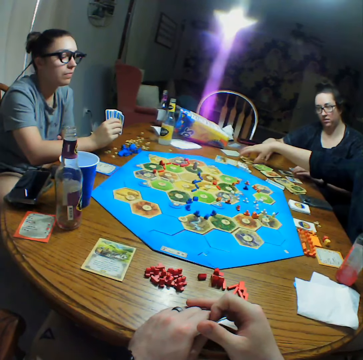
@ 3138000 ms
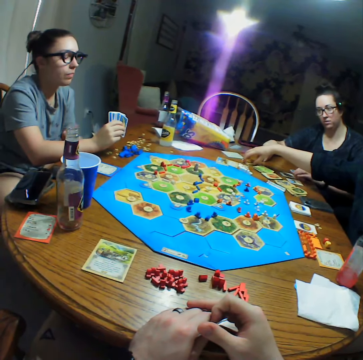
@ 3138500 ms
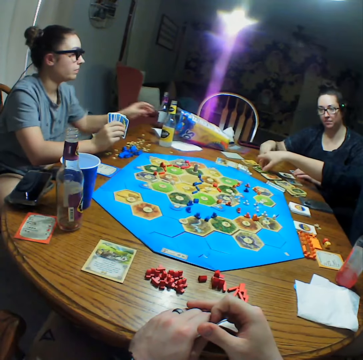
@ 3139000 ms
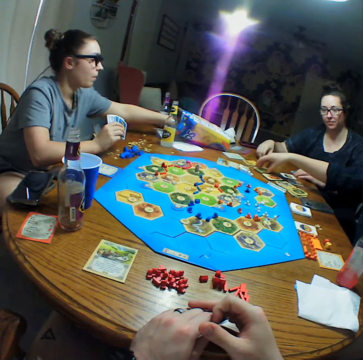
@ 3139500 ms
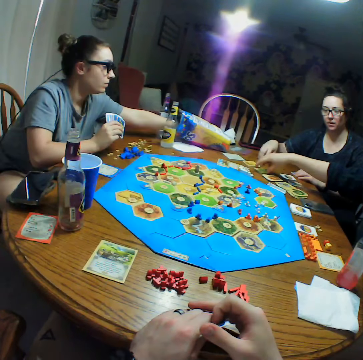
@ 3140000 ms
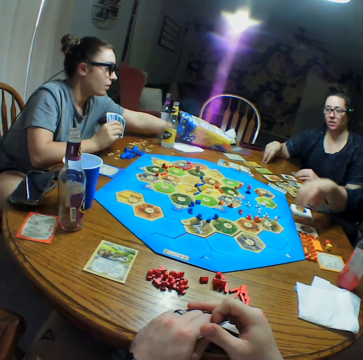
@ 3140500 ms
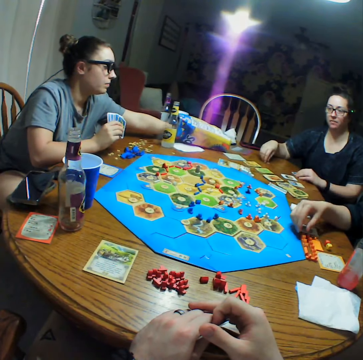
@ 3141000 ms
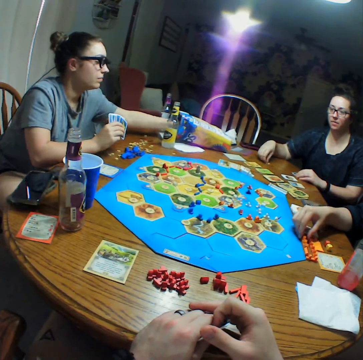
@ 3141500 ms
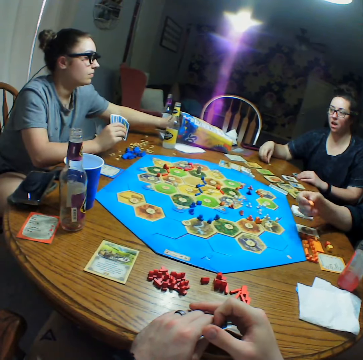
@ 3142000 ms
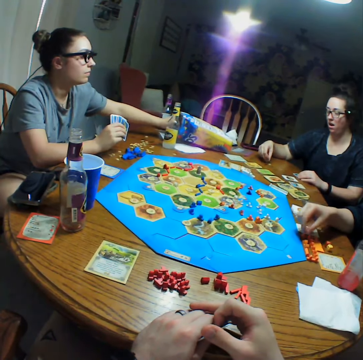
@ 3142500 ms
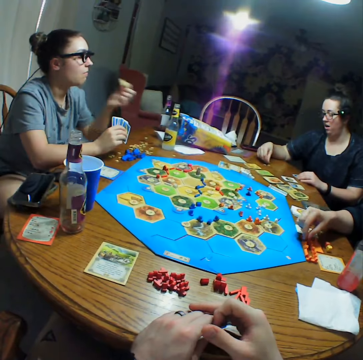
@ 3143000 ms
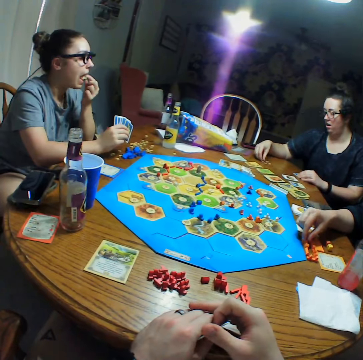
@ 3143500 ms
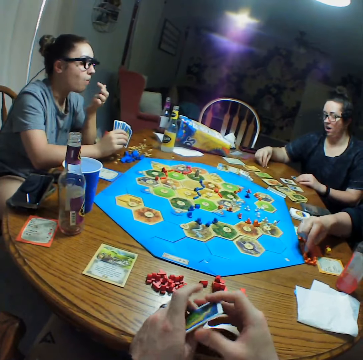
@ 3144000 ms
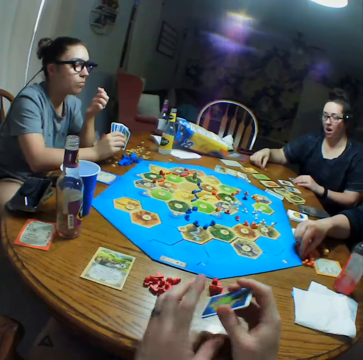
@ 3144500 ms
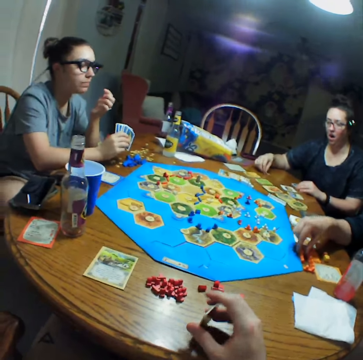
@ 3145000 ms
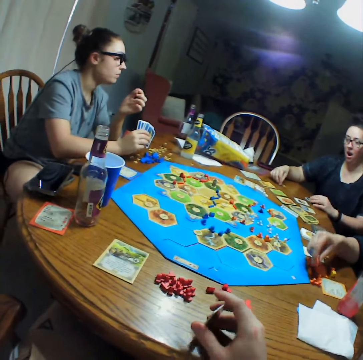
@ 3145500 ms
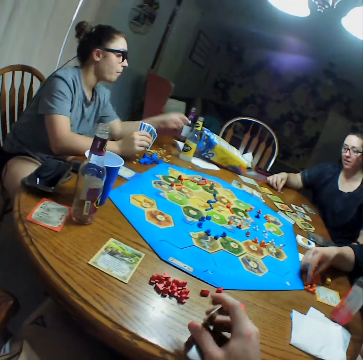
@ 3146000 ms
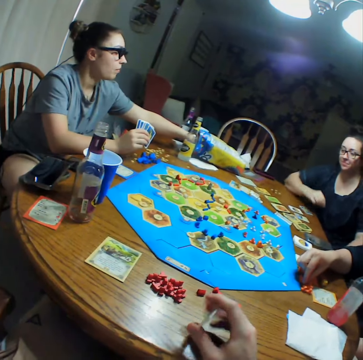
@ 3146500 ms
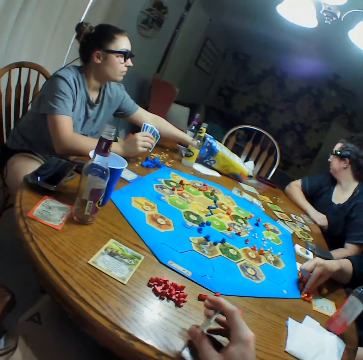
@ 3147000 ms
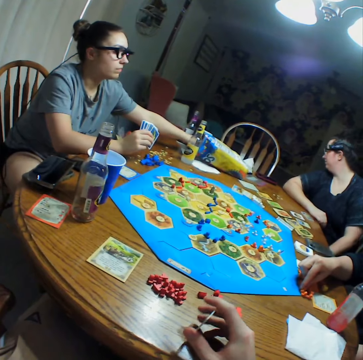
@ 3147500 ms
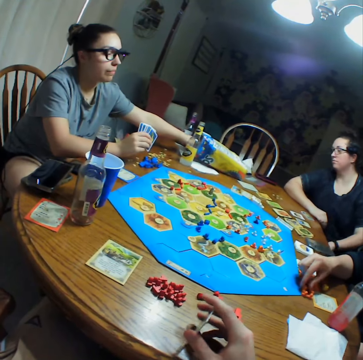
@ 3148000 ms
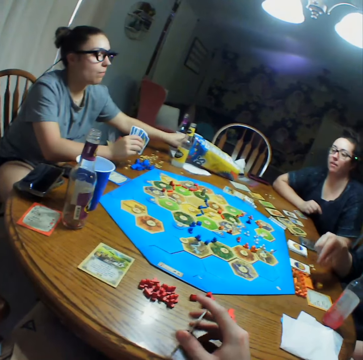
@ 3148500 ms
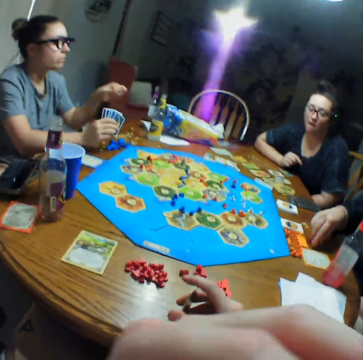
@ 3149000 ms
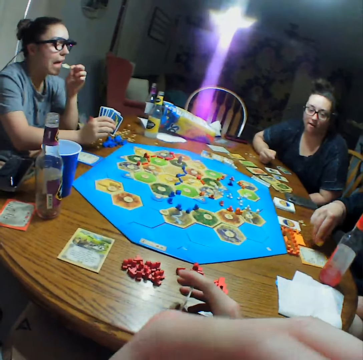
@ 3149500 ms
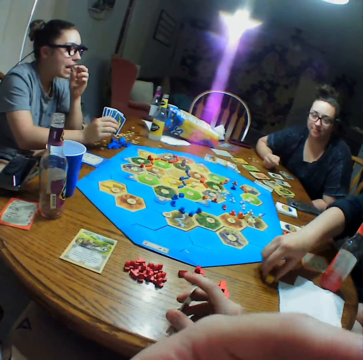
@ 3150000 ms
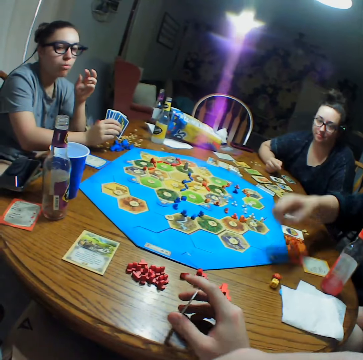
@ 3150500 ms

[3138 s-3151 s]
A woman arranges the board game pieces.

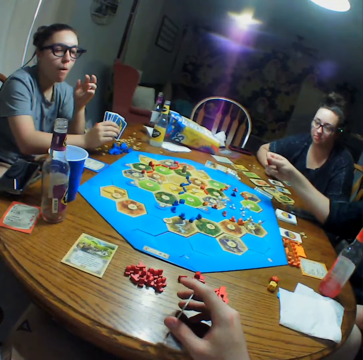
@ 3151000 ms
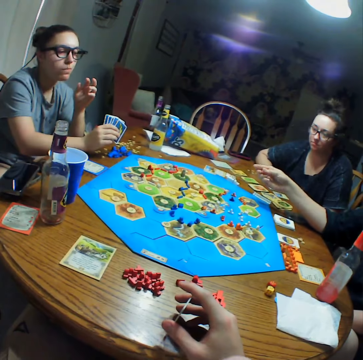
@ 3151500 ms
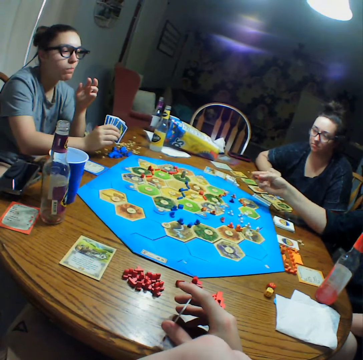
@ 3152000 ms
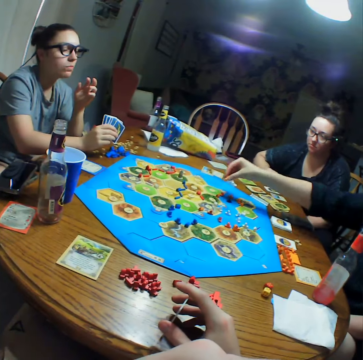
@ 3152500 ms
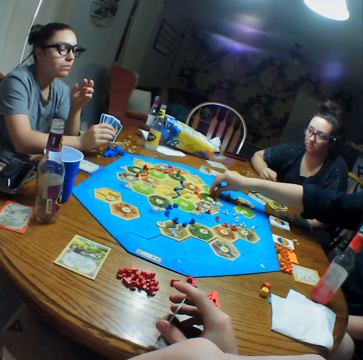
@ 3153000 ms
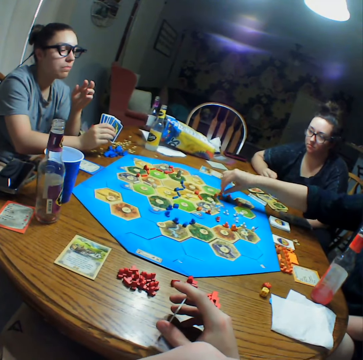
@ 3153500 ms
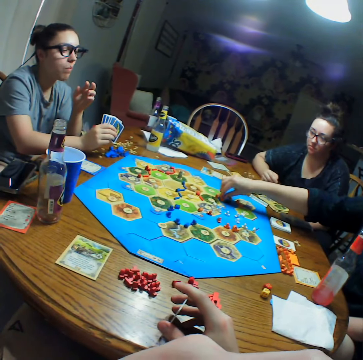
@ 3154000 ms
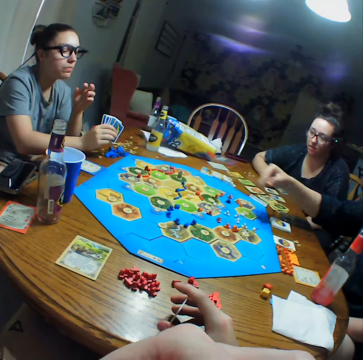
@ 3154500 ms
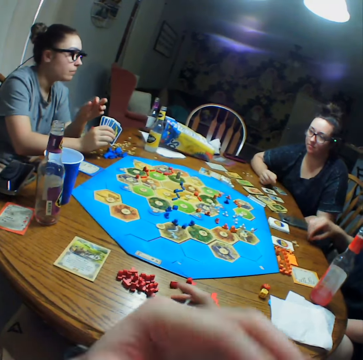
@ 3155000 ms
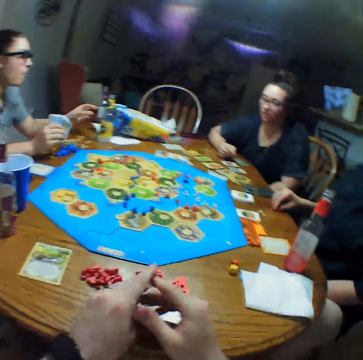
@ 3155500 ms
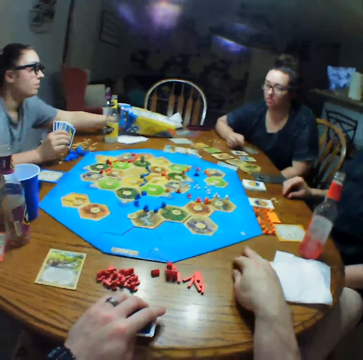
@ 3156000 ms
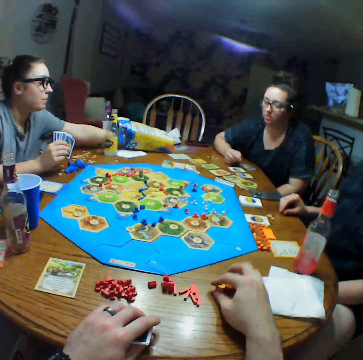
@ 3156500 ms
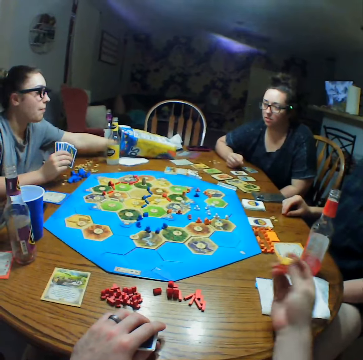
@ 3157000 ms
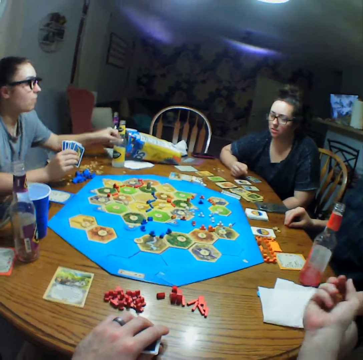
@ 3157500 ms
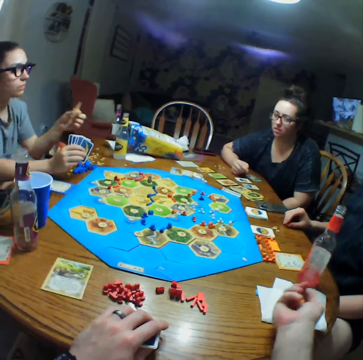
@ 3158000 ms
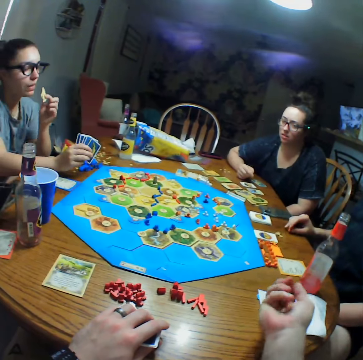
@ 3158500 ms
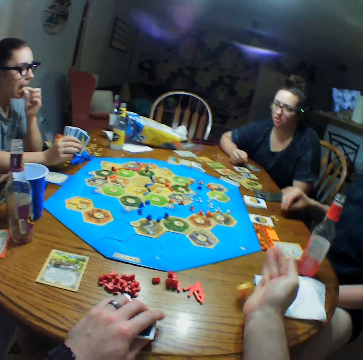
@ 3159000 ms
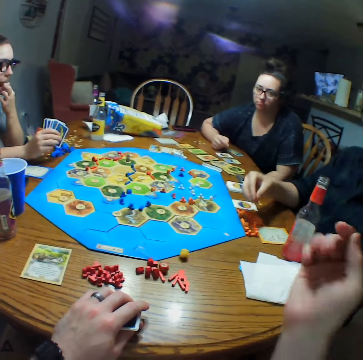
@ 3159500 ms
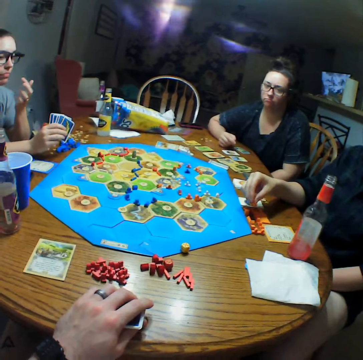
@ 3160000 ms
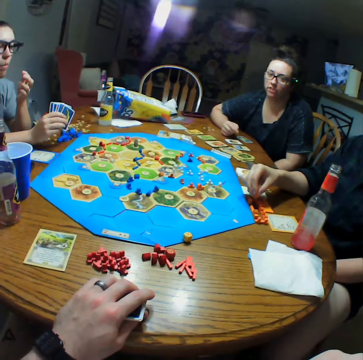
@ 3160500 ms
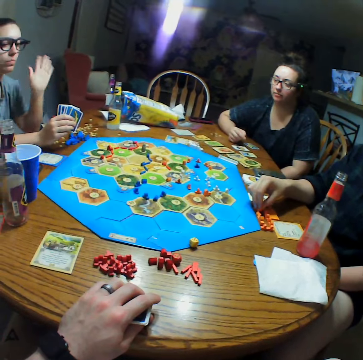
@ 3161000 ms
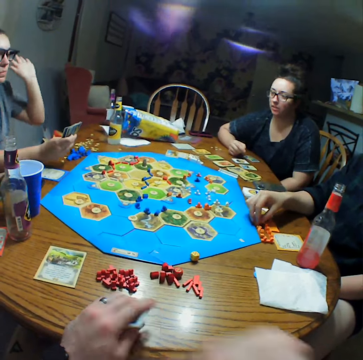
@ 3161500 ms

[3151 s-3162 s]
A woman moves pieces on the board. The camera wearer picks up the board game pieces. They shake the pieces and throw the dice on the table.

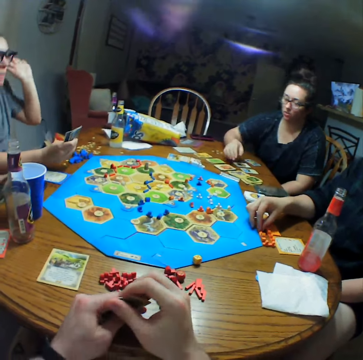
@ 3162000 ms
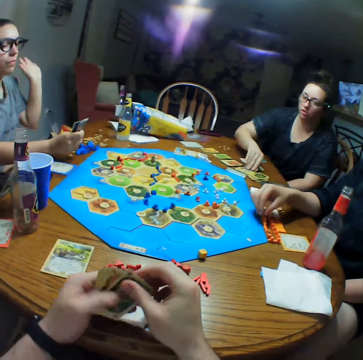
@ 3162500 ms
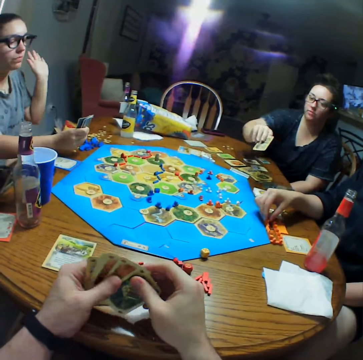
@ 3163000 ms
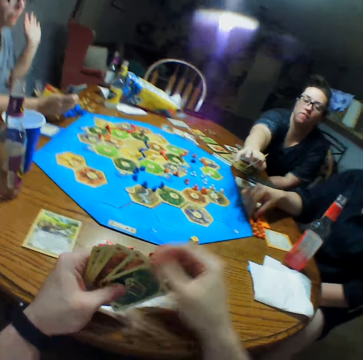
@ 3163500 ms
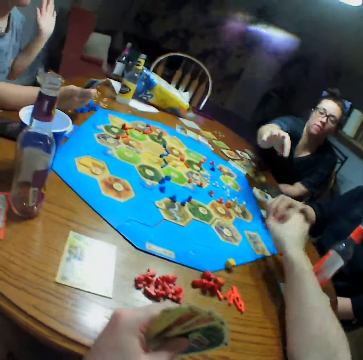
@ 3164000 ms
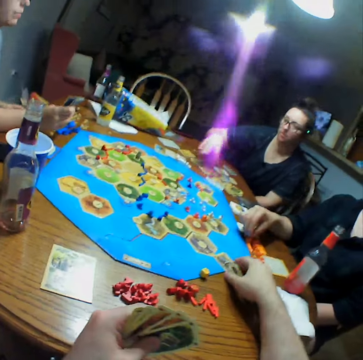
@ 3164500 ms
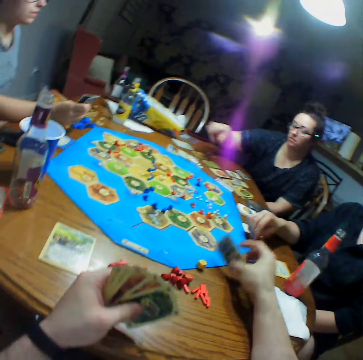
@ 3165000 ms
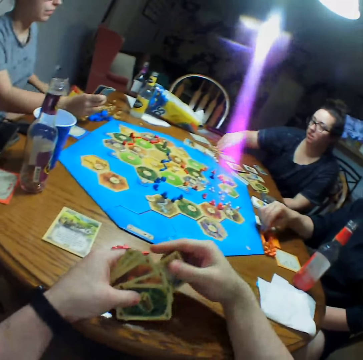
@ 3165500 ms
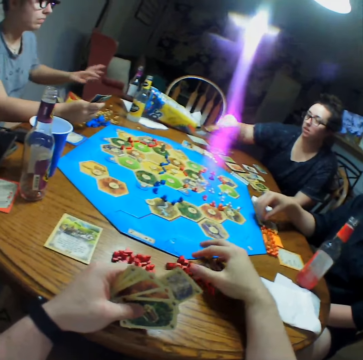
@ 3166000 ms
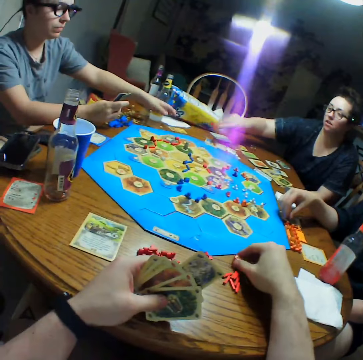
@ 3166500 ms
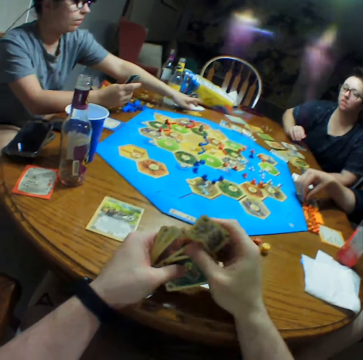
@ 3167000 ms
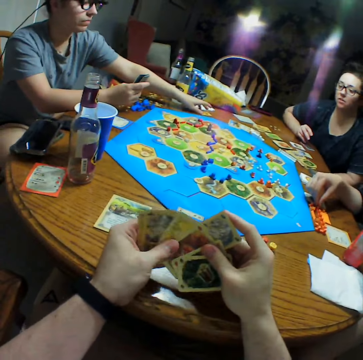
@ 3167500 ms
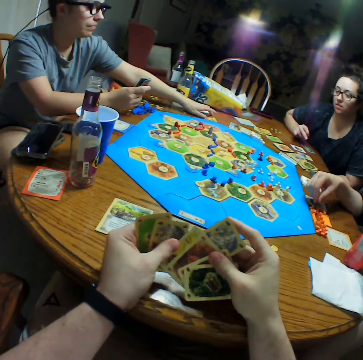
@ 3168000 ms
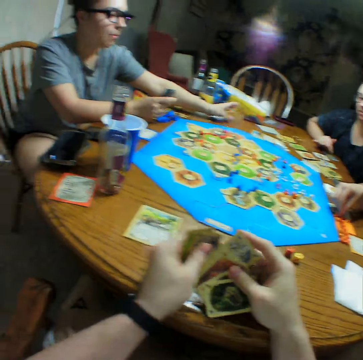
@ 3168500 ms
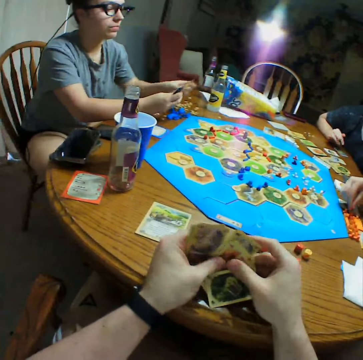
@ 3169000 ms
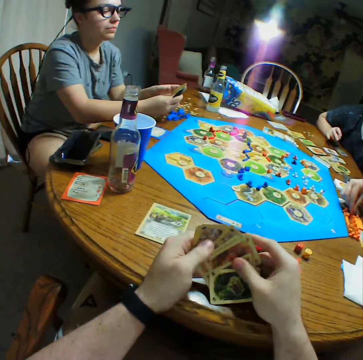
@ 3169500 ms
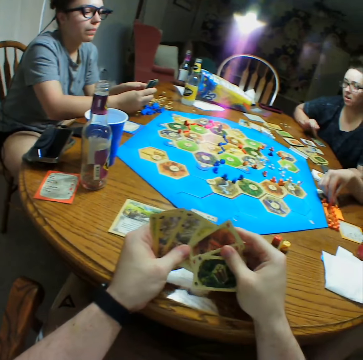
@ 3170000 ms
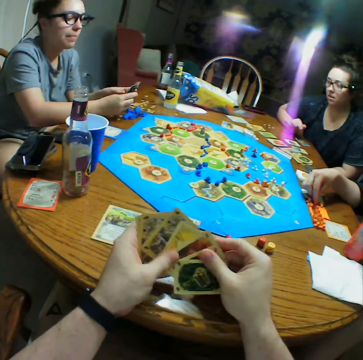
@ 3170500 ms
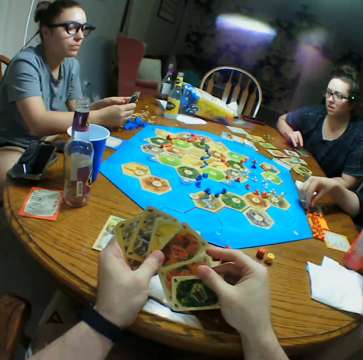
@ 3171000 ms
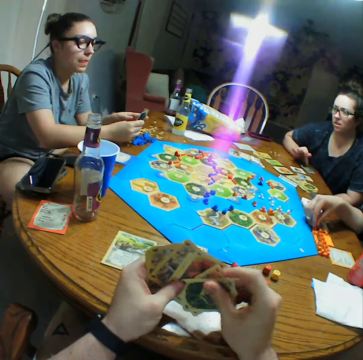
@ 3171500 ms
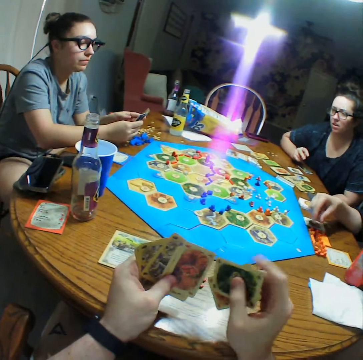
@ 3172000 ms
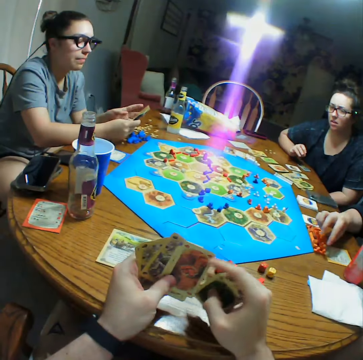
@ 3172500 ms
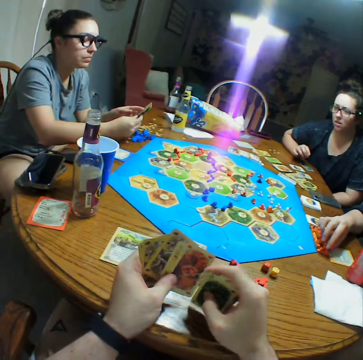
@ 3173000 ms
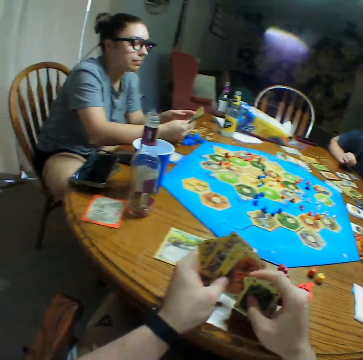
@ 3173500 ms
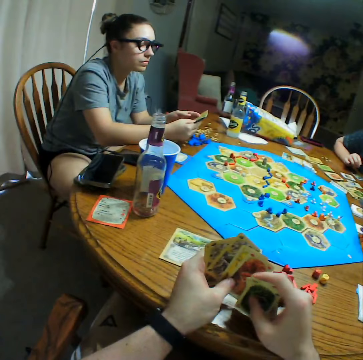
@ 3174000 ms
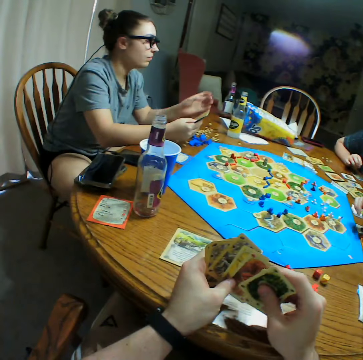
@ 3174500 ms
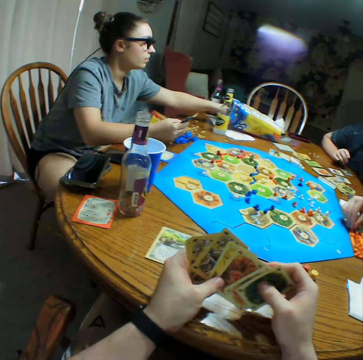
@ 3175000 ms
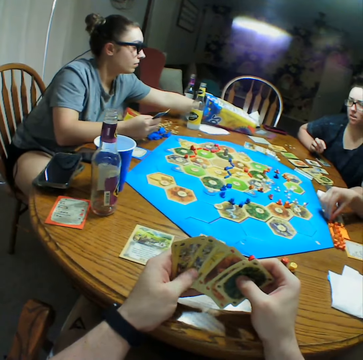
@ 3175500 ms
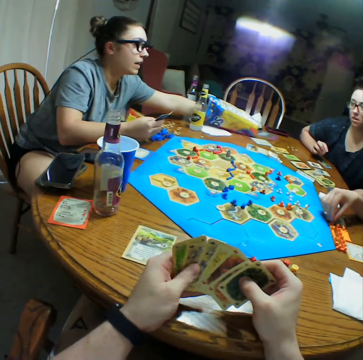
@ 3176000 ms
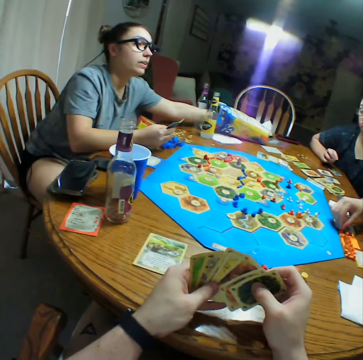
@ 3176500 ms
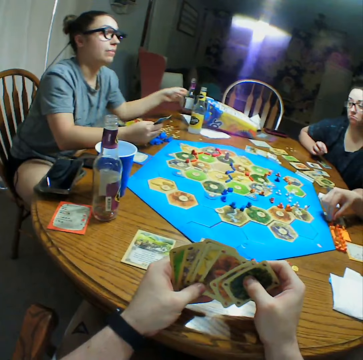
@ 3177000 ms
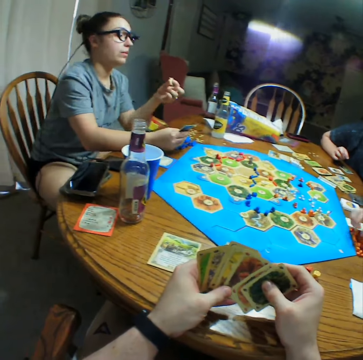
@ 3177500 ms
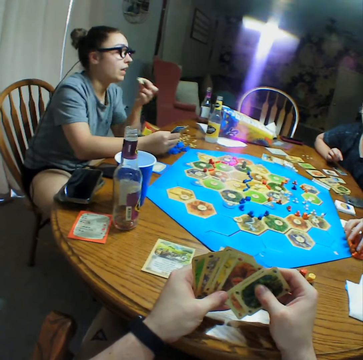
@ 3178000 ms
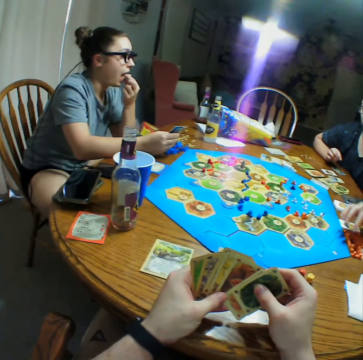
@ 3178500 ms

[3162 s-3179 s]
A woman gives a card to the camera wearer. The camera wearer takes the card from the woman. He looks at the cards in his hands. Another woman picks up the card.
